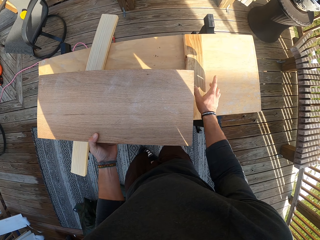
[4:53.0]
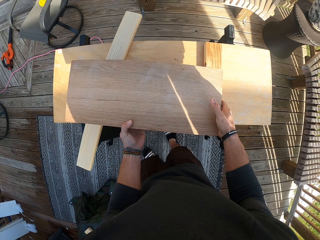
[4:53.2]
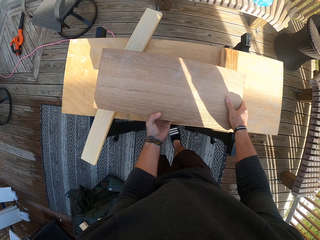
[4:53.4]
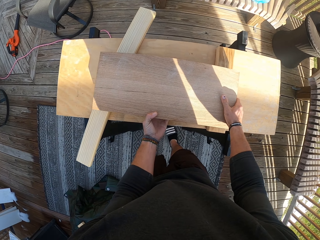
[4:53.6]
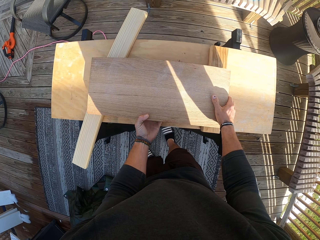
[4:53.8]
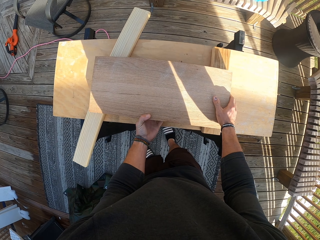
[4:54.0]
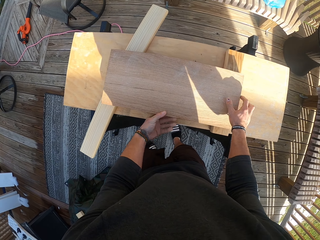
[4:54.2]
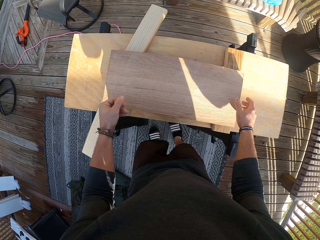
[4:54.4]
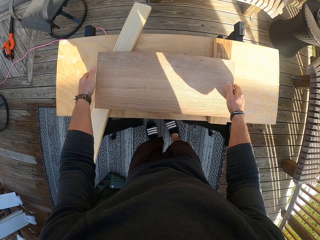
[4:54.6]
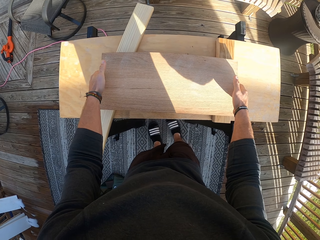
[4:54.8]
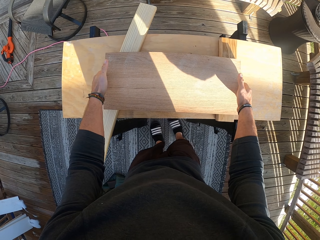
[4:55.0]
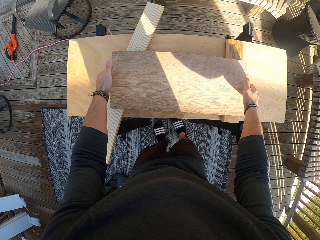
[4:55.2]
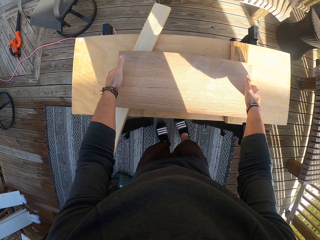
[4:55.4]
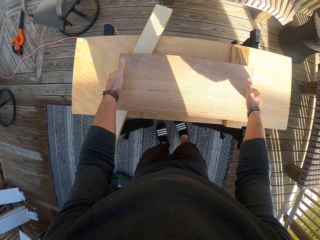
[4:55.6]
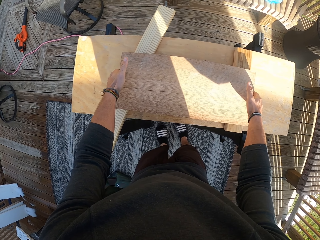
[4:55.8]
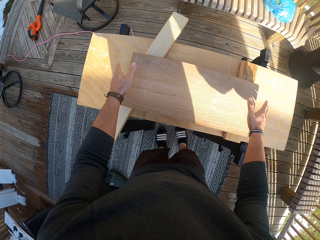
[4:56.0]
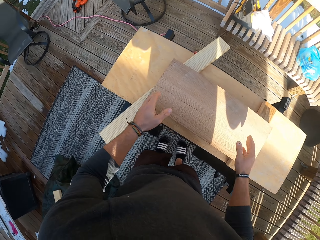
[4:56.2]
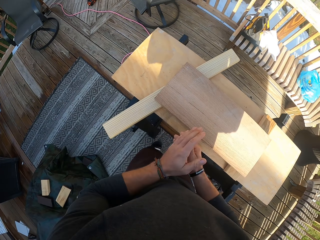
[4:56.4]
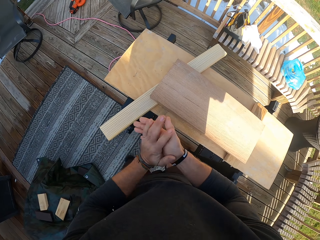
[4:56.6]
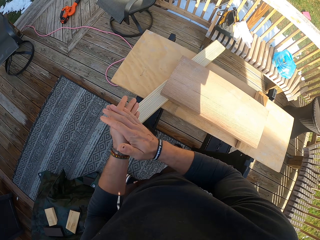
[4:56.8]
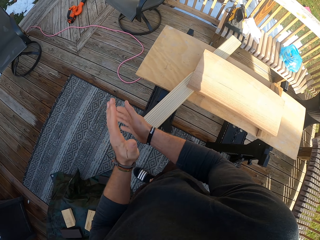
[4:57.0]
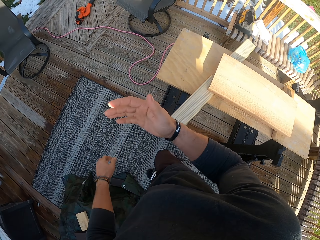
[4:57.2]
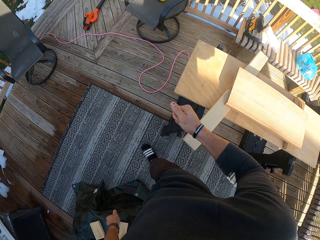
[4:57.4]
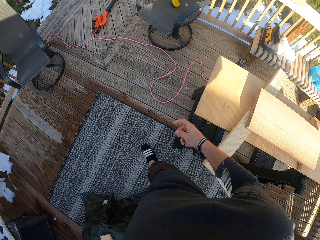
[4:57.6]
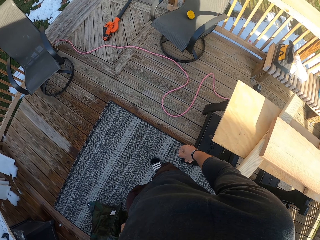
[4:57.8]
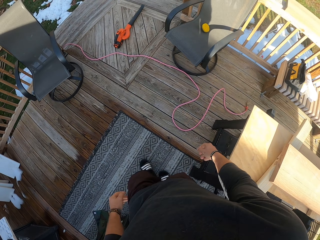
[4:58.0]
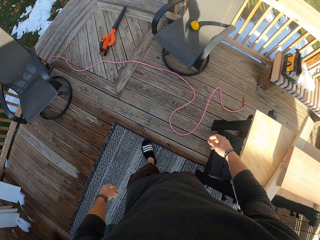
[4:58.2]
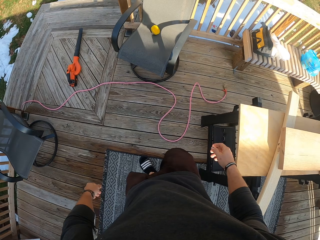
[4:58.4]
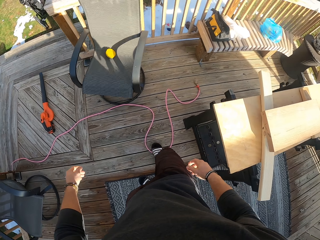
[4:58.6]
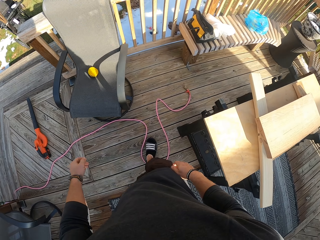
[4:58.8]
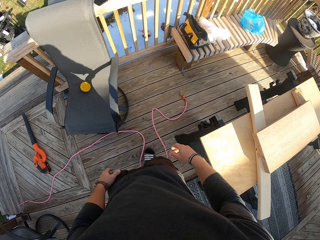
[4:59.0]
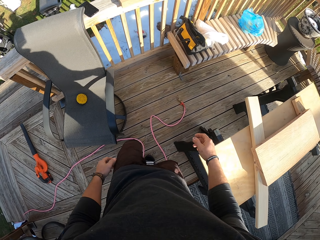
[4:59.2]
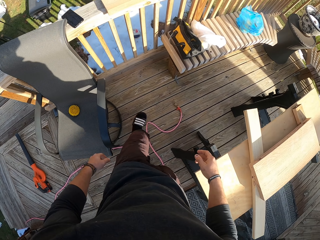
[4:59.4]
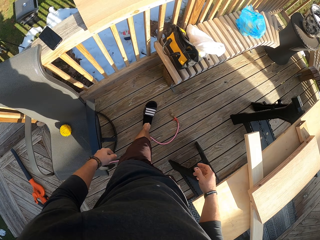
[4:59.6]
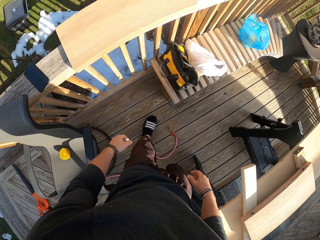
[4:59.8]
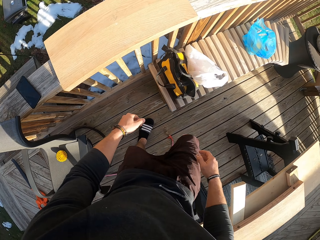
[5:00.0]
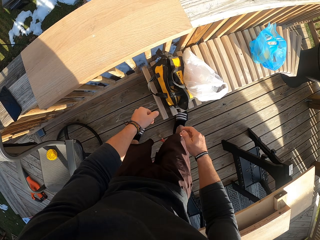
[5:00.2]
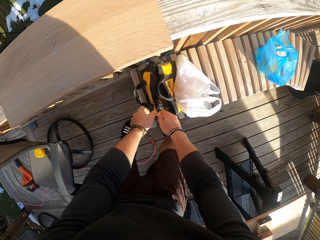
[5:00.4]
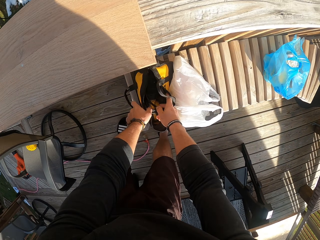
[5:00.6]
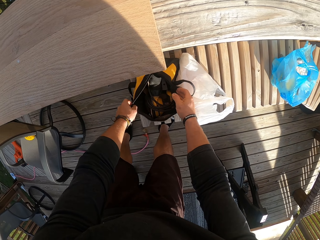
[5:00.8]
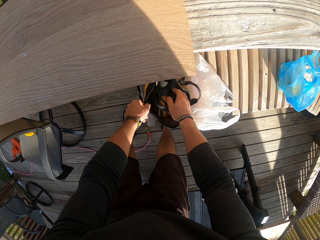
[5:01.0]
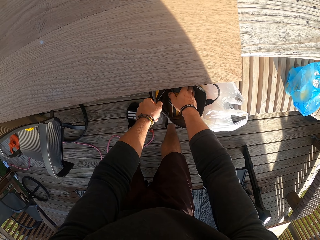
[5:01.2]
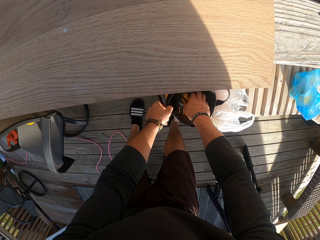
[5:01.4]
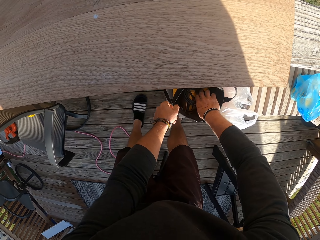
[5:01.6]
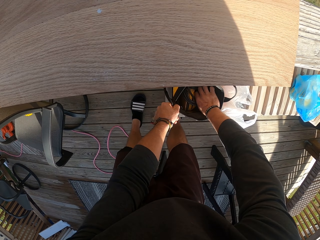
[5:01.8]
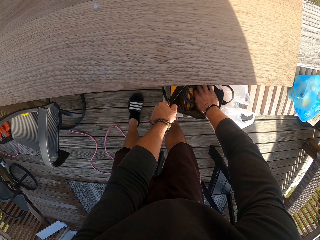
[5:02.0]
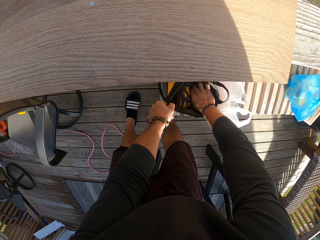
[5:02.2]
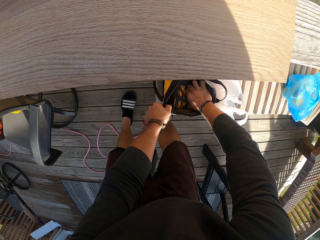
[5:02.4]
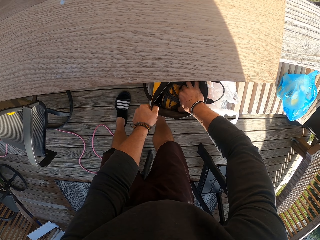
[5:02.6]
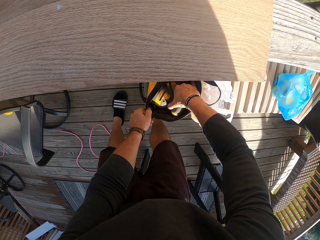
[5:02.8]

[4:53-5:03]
The camera wearer places the plank on the woods on the table with his hands. He dusts his hands. He walks. He opens a bag on a bench with his hands.

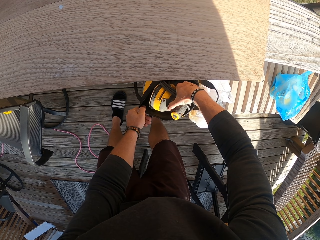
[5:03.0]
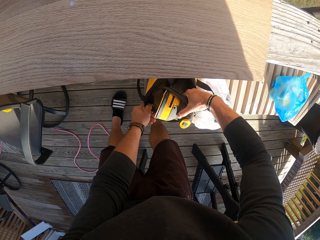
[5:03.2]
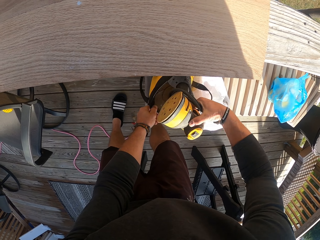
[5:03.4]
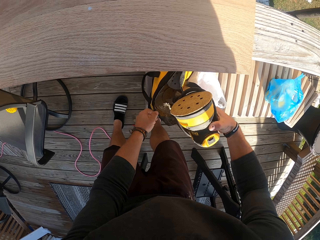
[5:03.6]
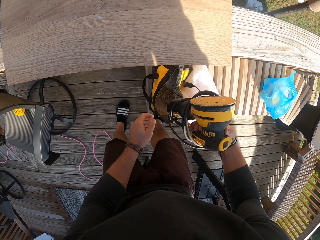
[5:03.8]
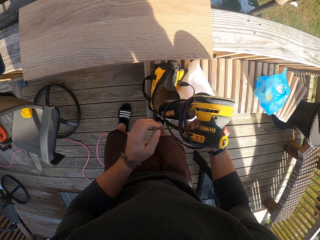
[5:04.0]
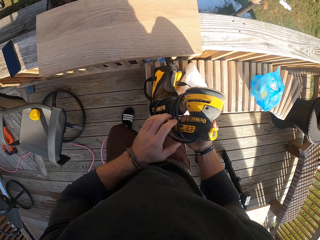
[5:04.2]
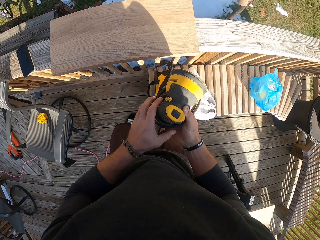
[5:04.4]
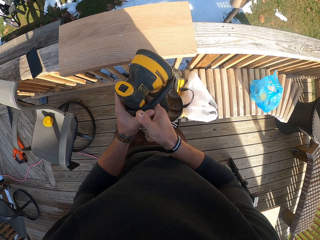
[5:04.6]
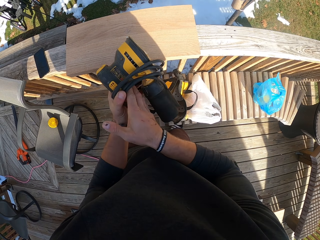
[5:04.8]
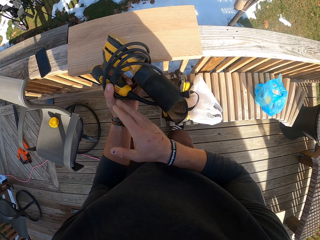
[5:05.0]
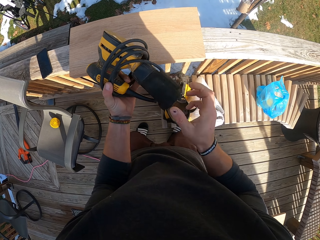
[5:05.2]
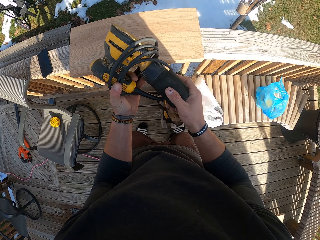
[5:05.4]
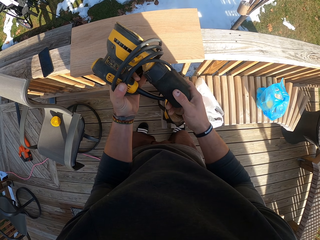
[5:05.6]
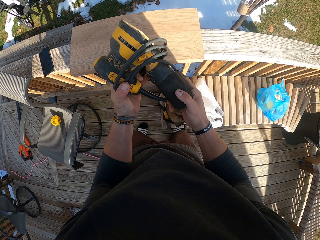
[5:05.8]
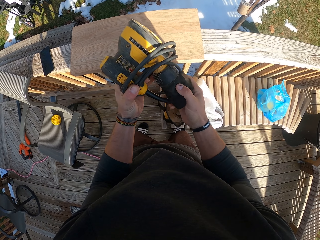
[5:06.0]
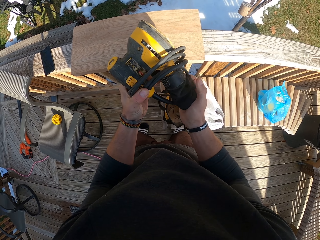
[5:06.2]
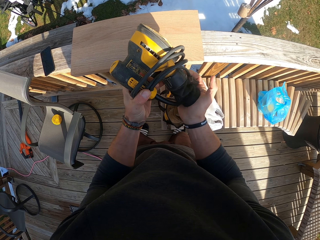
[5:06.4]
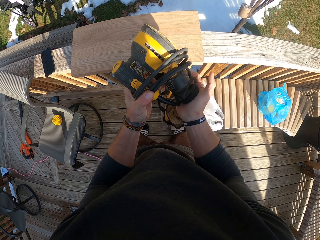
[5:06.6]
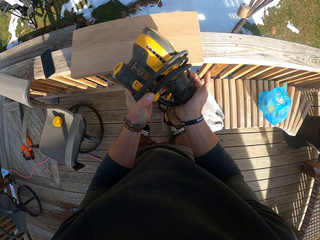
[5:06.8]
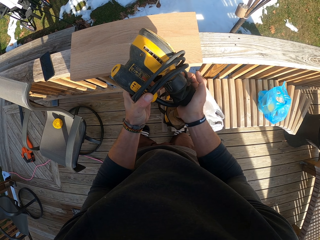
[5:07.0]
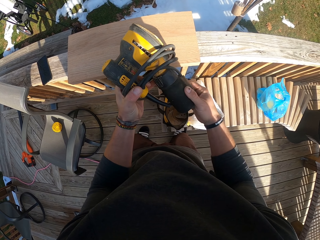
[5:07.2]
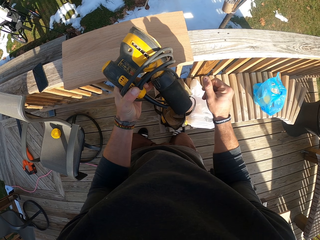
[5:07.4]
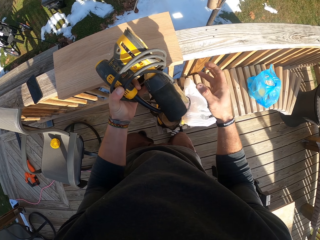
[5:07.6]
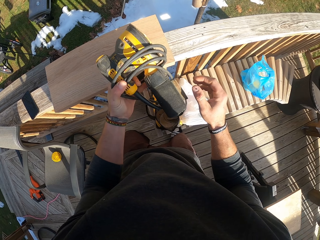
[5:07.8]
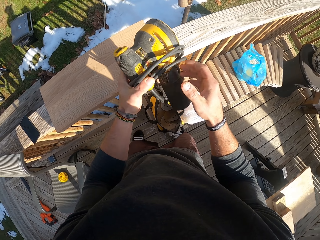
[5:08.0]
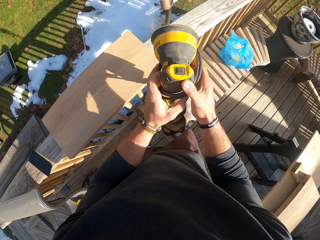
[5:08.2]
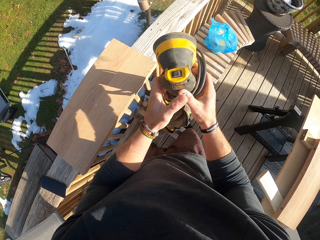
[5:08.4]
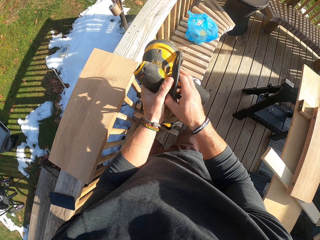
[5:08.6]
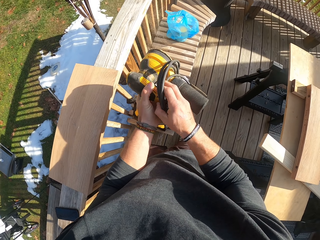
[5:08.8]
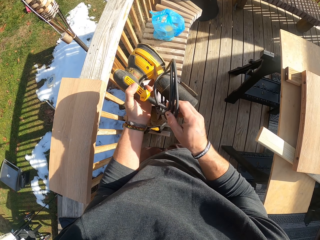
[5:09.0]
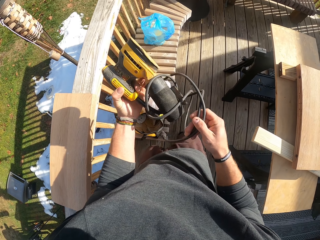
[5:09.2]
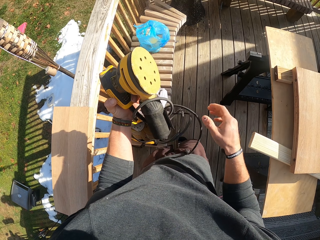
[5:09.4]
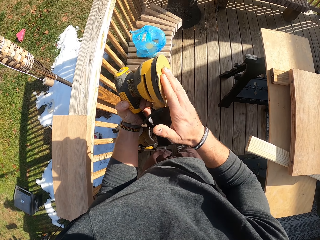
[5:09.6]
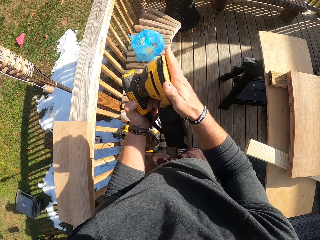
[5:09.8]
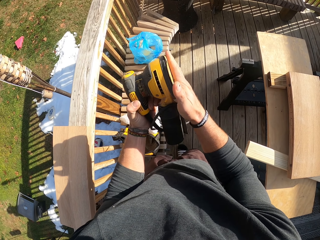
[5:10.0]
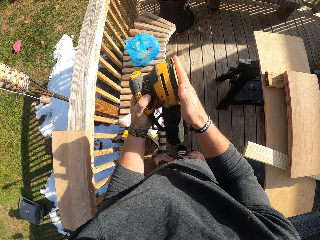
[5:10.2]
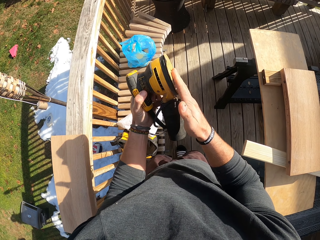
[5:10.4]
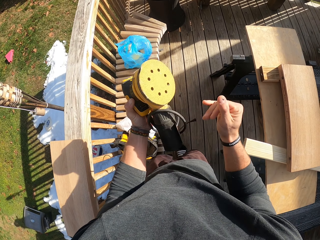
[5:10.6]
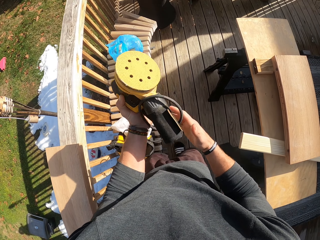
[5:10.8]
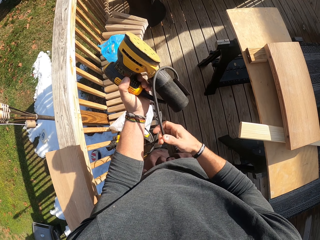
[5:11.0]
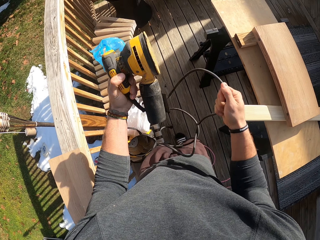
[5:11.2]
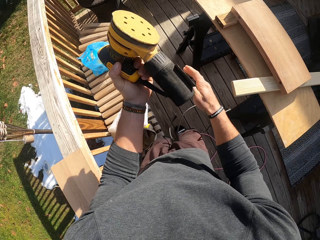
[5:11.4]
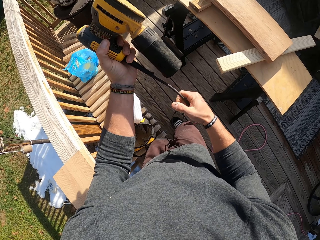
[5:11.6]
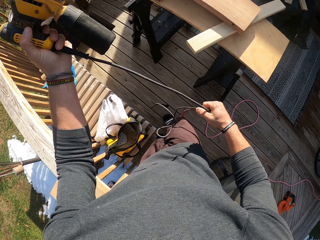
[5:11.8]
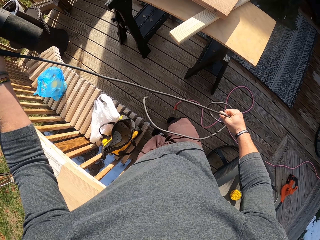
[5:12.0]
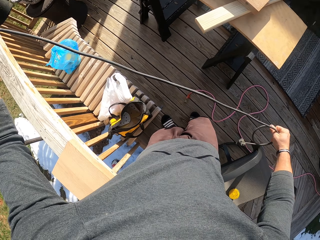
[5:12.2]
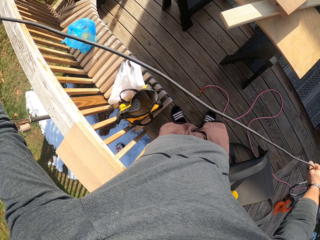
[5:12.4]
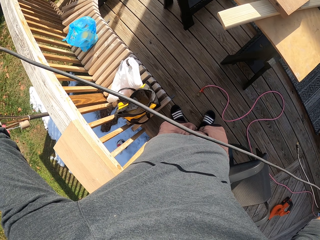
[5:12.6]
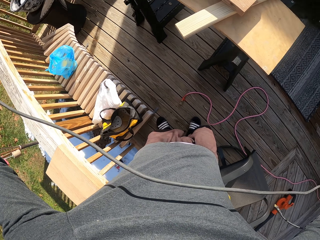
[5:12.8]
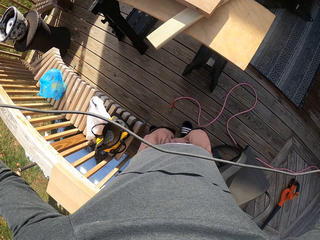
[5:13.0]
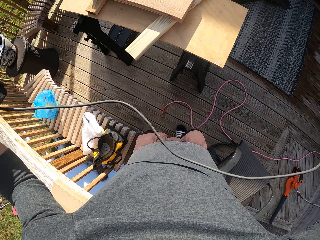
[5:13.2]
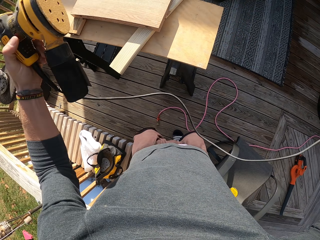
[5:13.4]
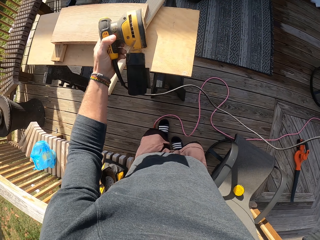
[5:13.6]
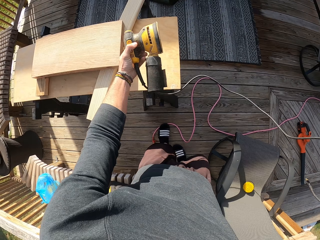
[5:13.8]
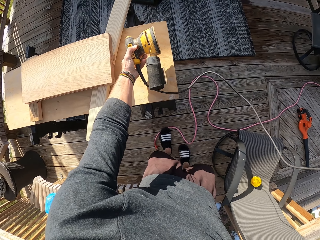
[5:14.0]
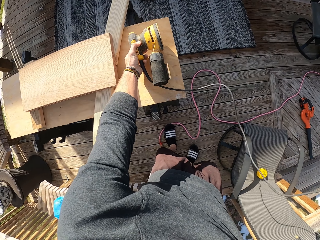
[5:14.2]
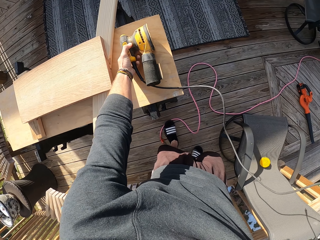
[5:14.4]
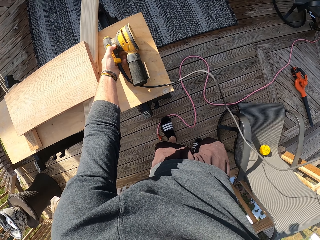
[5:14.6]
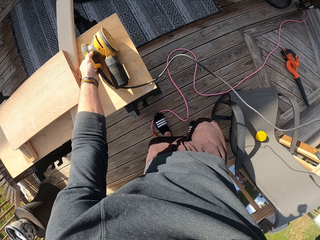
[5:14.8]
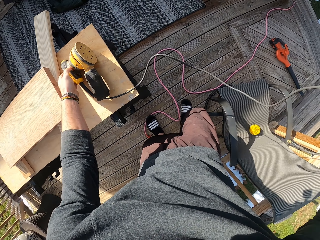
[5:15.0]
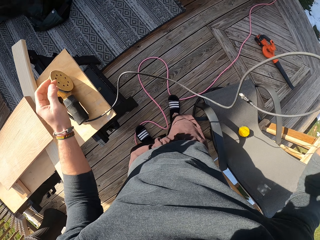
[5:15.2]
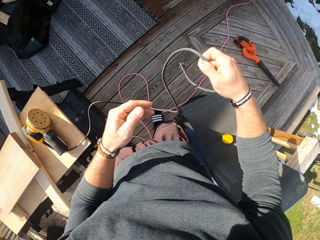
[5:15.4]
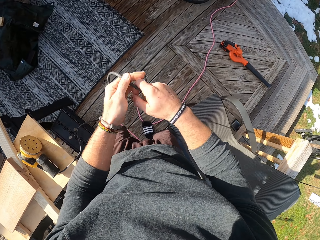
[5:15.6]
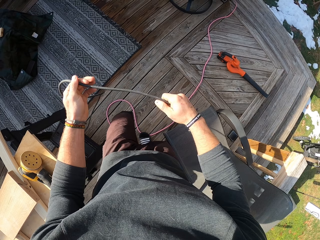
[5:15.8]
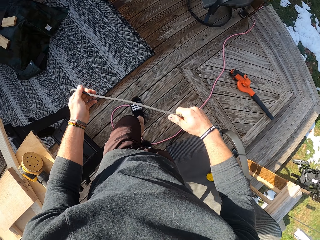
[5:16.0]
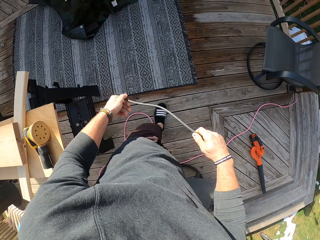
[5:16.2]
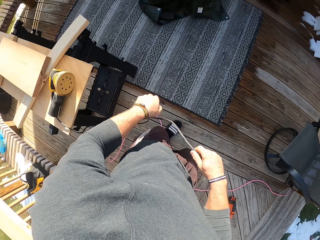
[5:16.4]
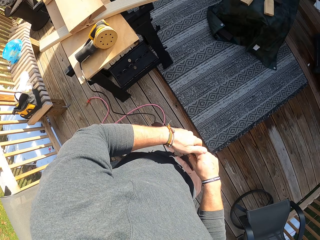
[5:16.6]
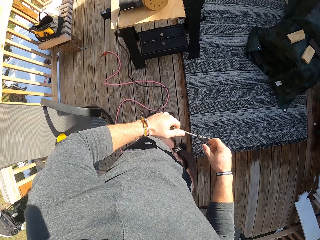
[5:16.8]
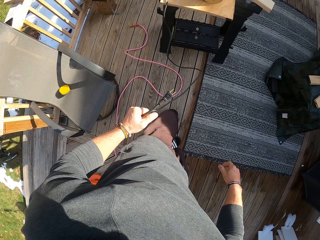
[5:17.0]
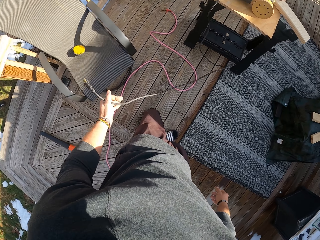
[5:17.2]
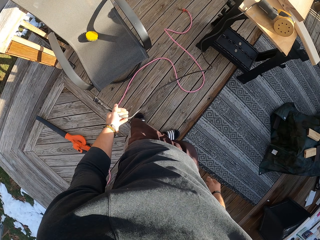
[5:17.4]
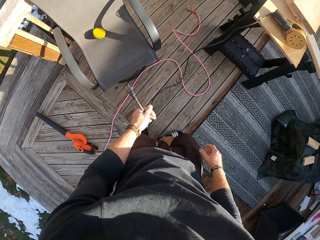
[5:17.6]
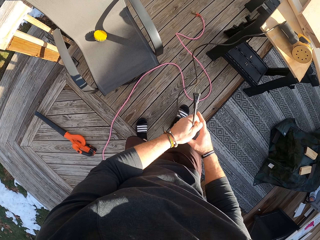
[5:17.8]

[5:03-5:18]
The camera wearer takes out a sander from the bag with his right hand. He takes the sander with his left hand from his right hand. He wipes his hand. He presses the dust bag of the sander with his right hand. He rubs his right hand on the sanding pad. He loosens the cord of the sander with his right hand. He straightens the cable. He keeps the sander on the table with his left hand. He pulls the cord of the sander with his hands.
